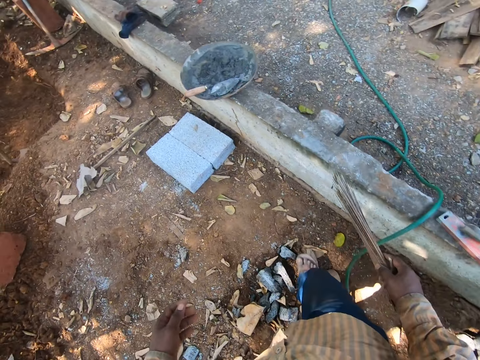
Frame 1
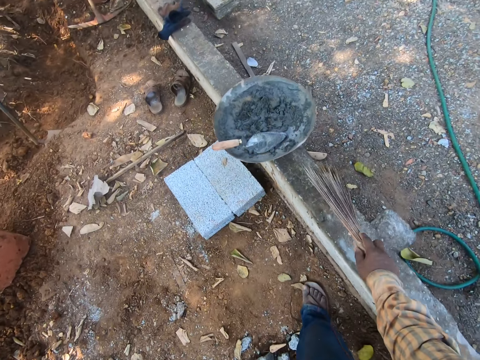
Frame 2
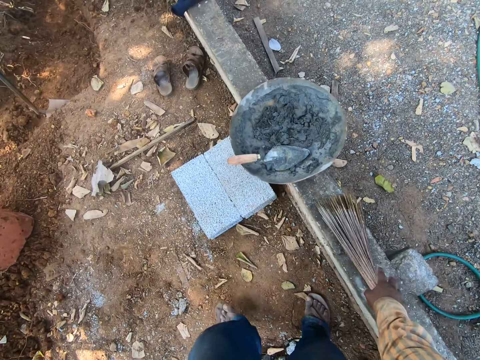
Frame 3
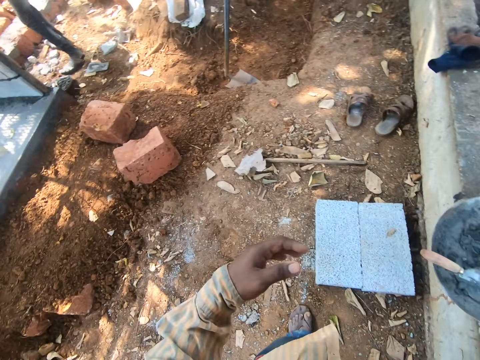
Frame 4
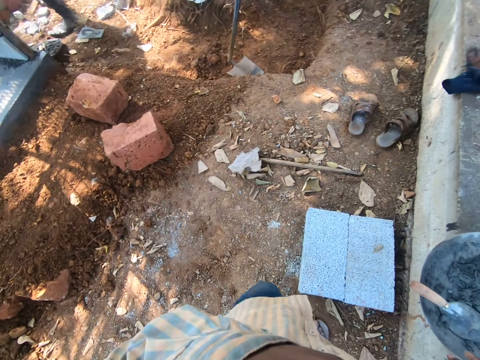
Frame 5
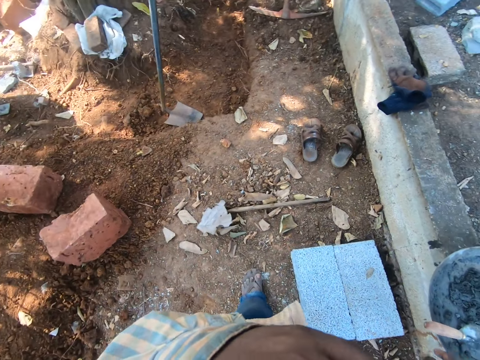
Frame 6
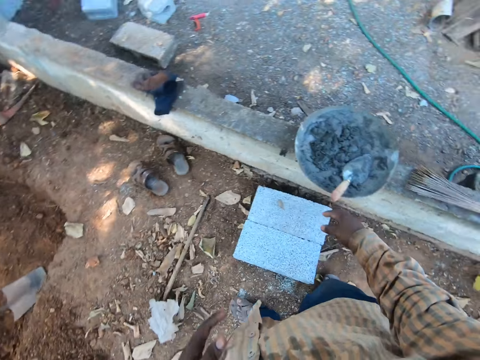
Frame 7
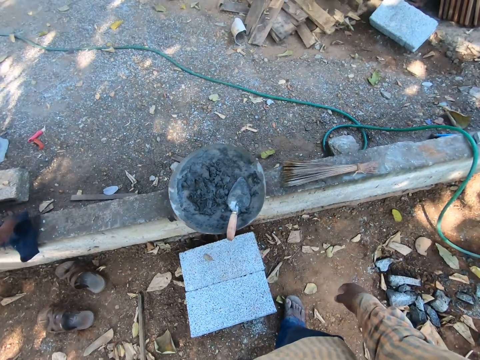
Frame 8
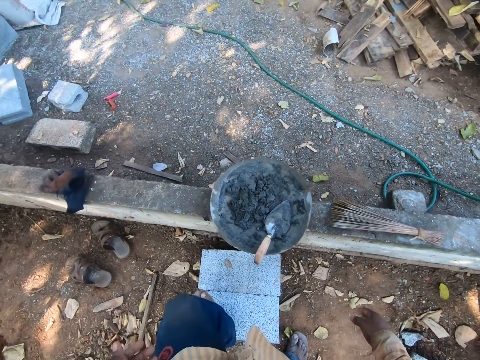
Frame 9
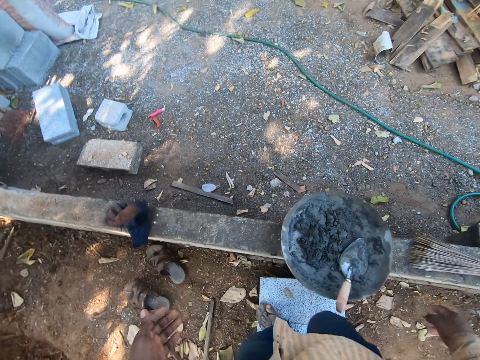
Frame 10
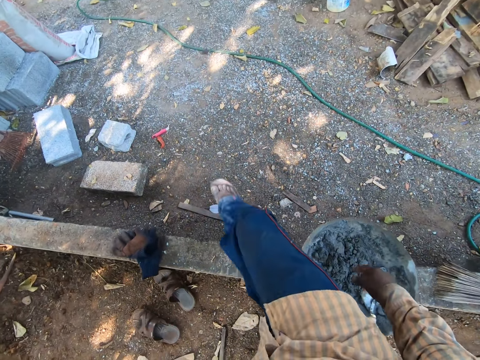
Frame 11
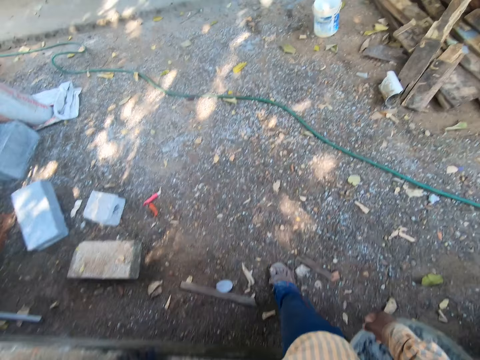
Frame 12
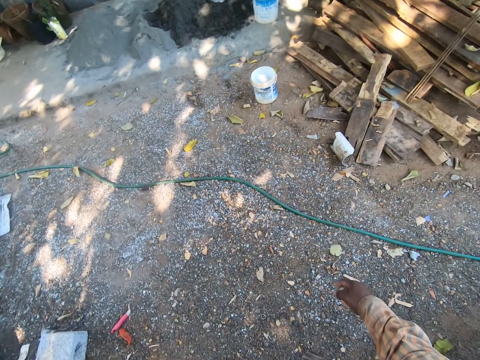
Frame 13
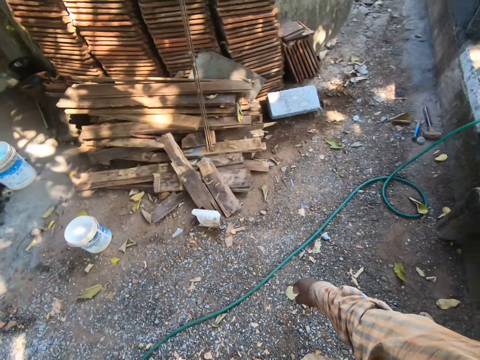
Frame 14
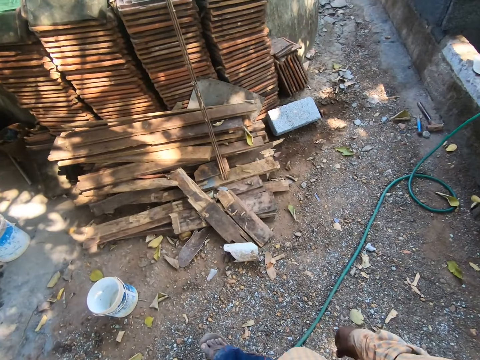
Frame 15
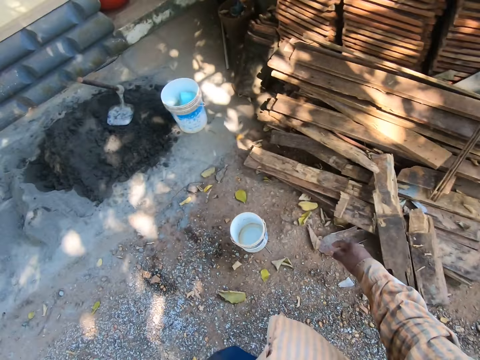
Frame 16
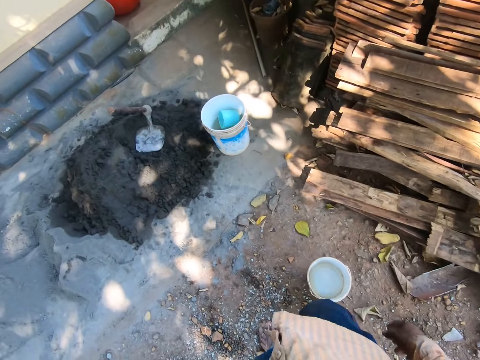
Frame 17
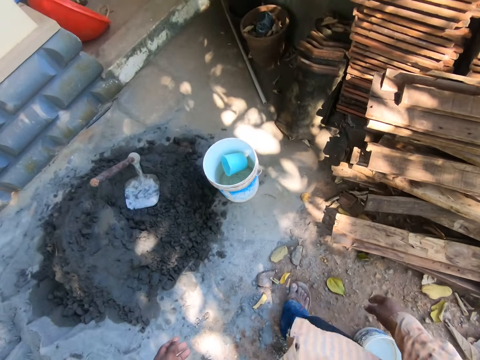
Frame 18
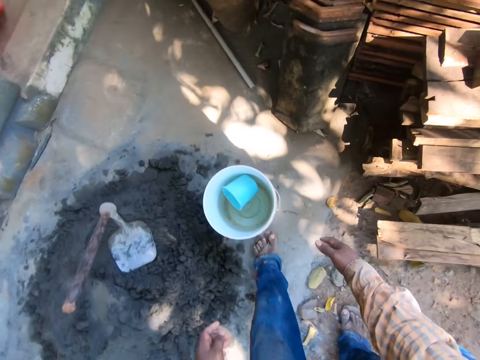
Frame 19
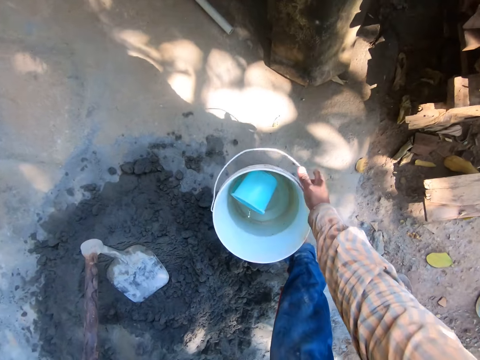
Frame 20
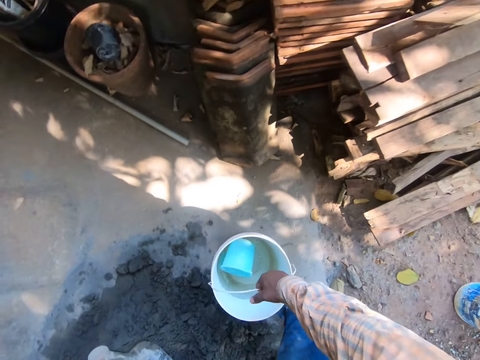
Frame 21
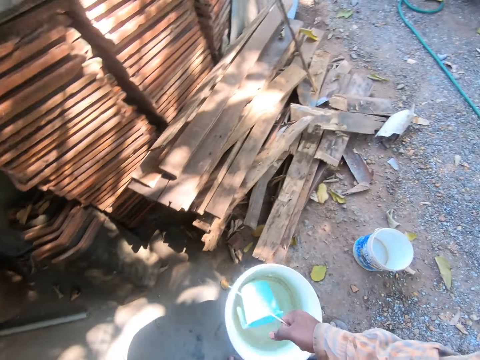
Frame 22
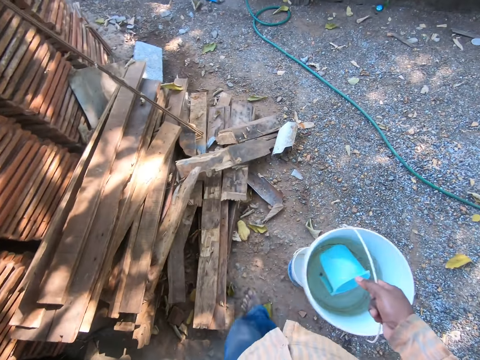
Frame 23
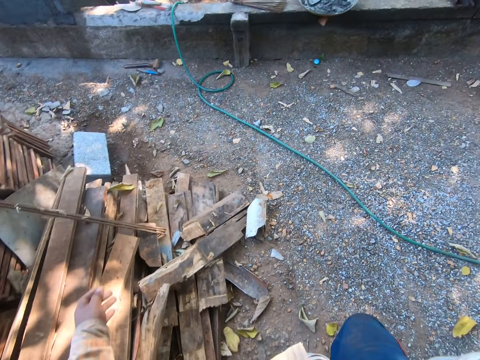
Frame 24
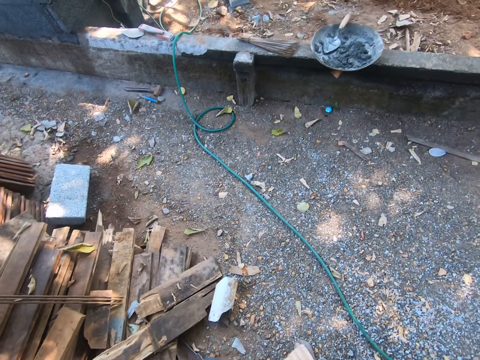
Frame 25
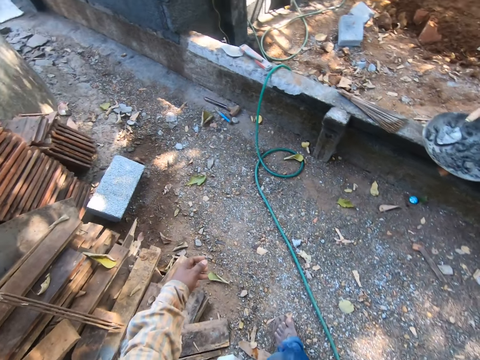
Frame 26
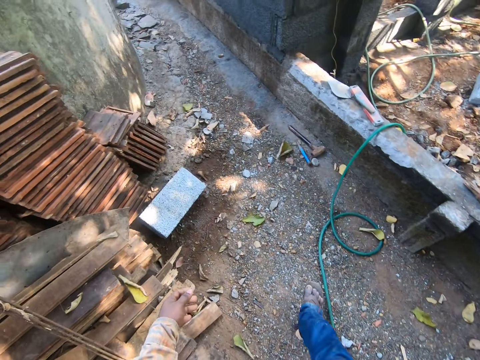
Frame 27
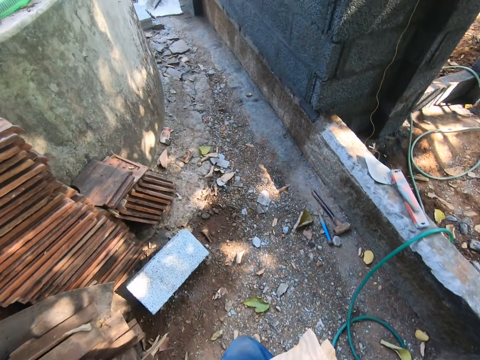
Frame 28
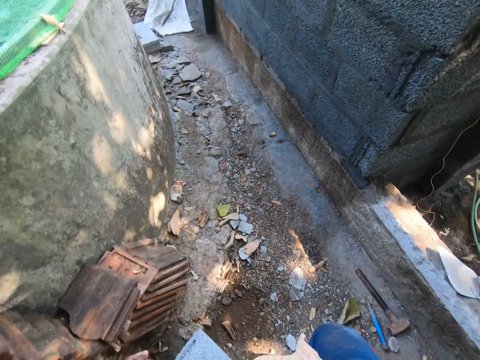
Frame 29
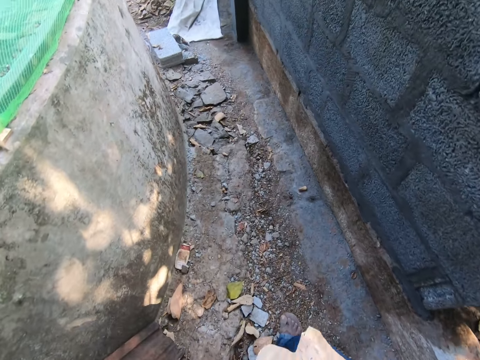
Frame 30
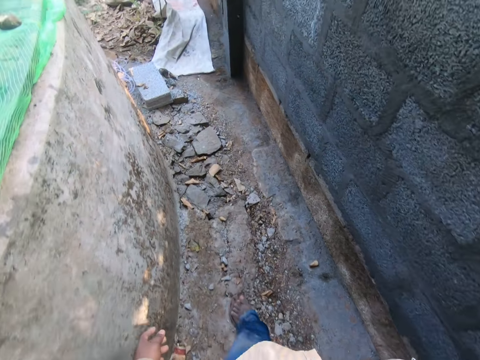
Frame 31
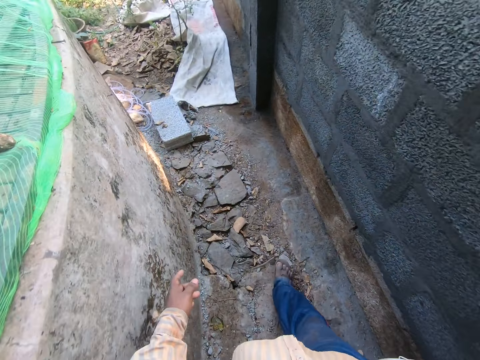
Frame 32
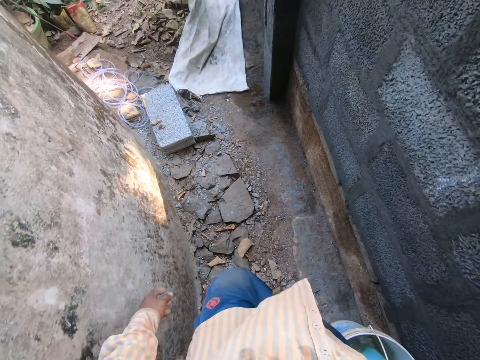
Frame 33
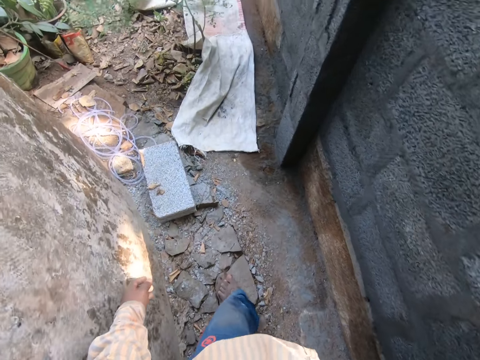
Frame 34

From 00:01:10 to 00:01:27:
The camera wearer places the broom on the ground. He wipes the face with his hand. He walks around the area. He picks the bucket from the ground. He walks around the area.

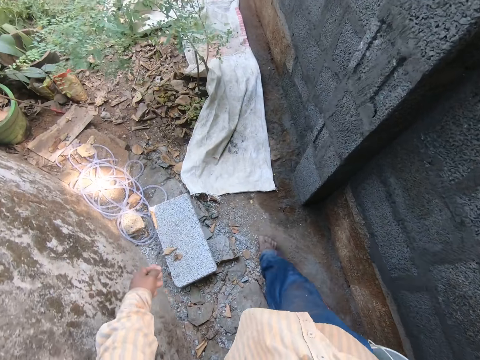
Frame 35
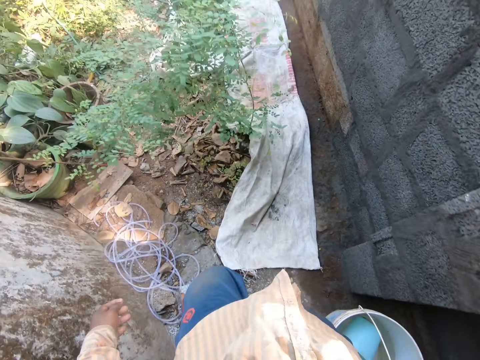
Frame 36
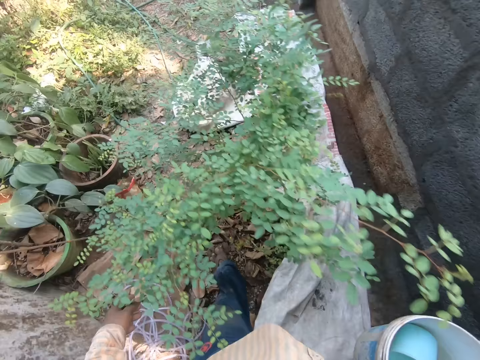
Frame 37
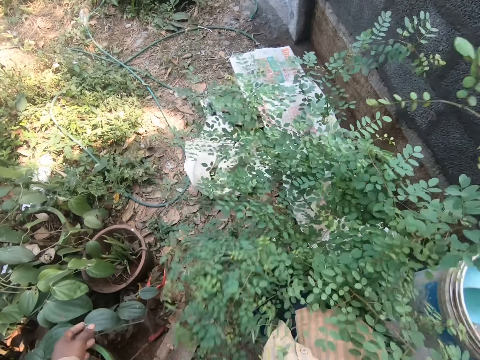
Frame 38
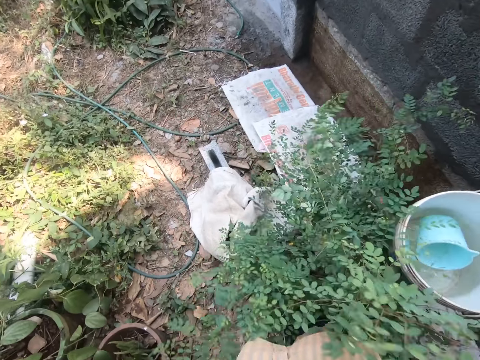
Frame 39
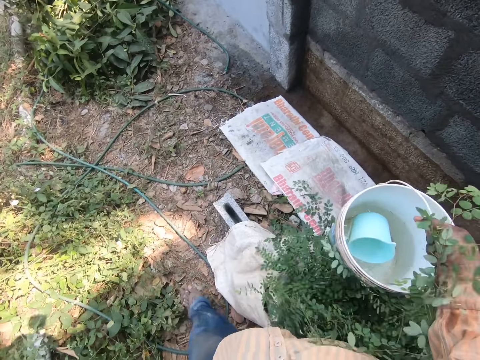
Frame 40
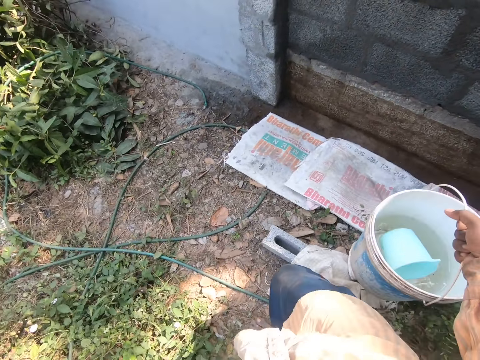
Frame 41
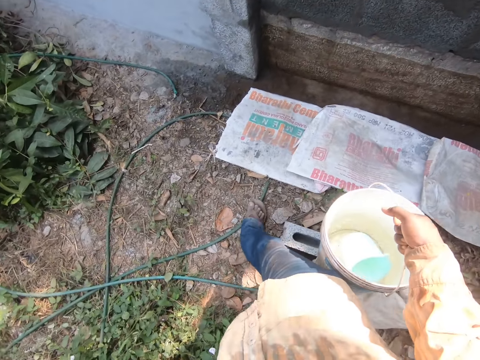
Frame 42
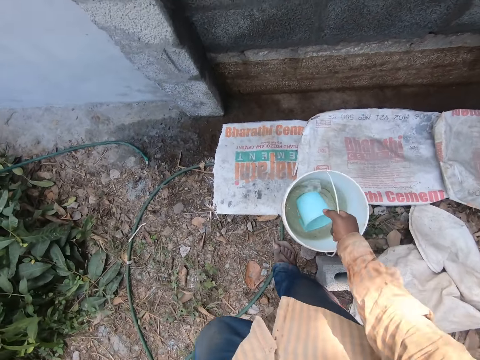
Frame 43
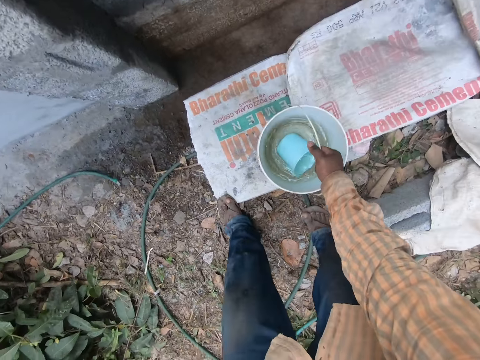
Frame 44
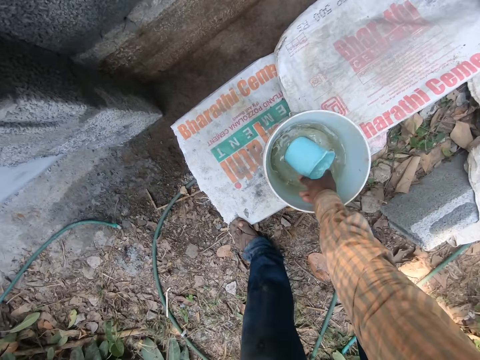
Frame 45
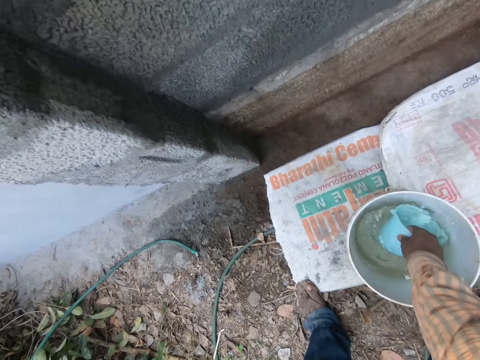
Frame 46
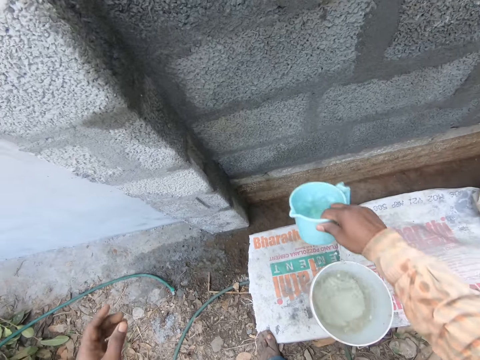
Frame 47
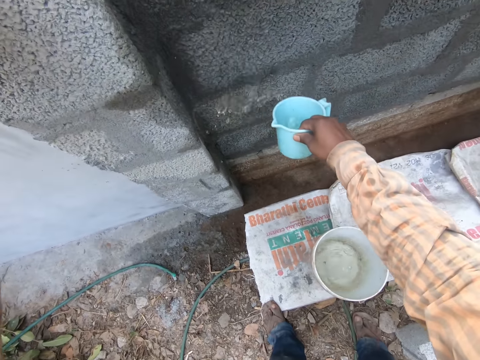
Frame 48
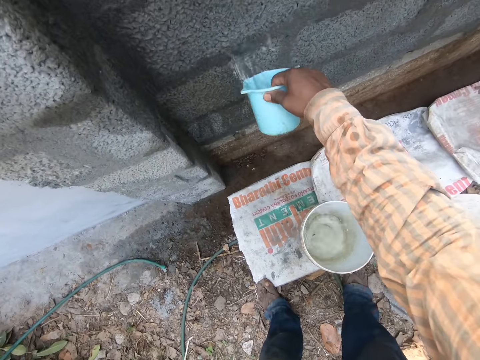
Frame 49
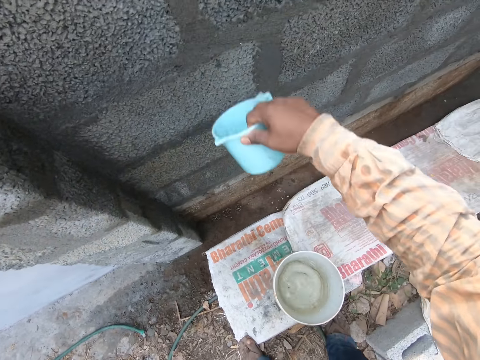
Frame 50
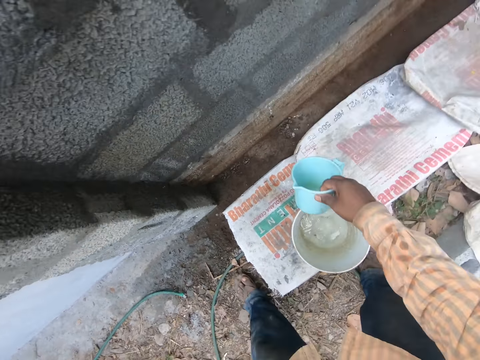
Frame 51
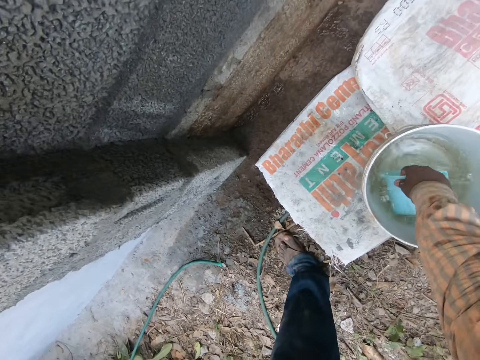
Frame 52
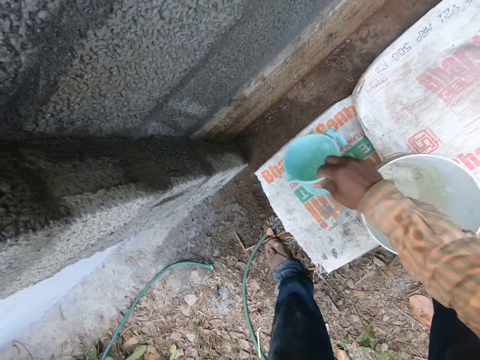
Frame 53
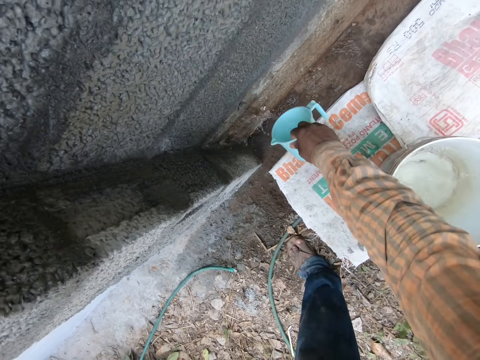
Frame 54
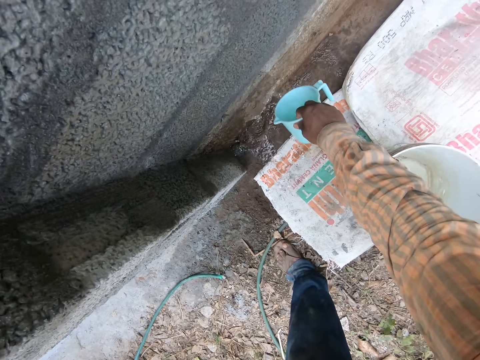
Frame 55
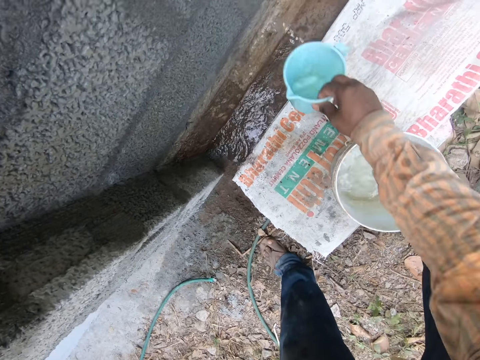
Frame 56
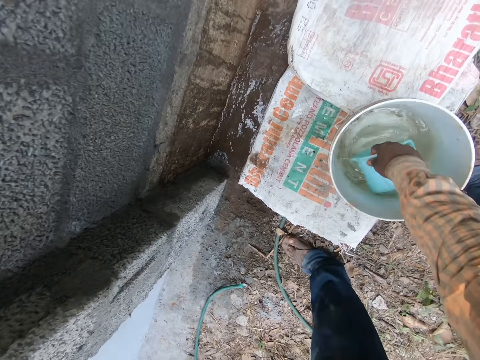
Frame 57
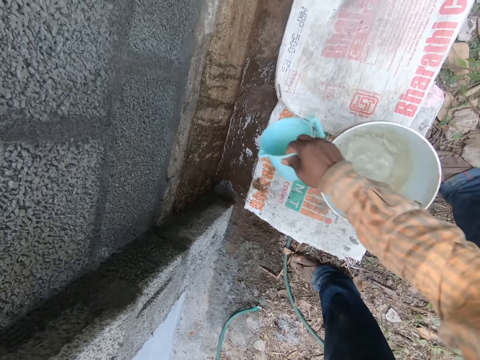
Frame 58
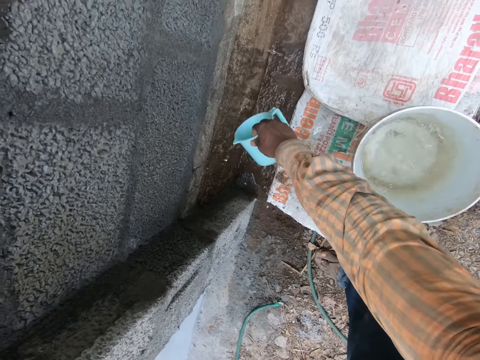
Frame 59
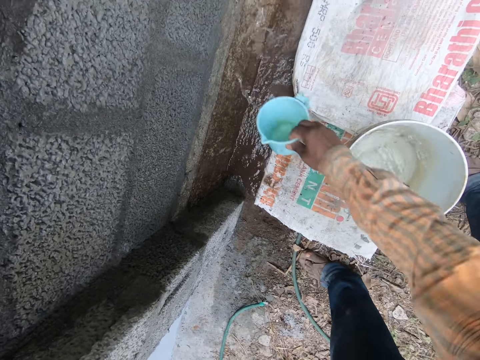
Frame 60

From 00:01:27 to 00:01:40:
The camera wearer moves the tree with his hand. He walks around the area. He places the card or bucket on the ground. He picks the jug with his hand. He scoops water from the bucket and pours water at the wall. He scoops water from the bucket and pours water at the wall. He scoops water from the bucket and pours water at the wall.
